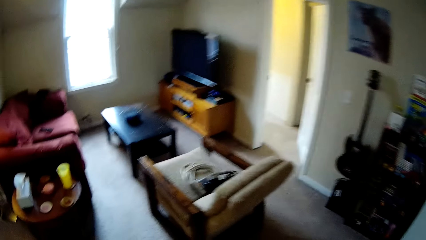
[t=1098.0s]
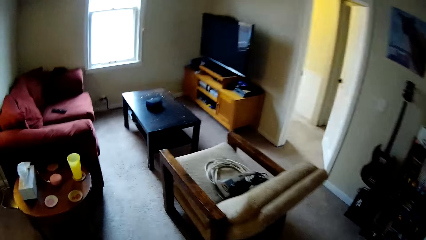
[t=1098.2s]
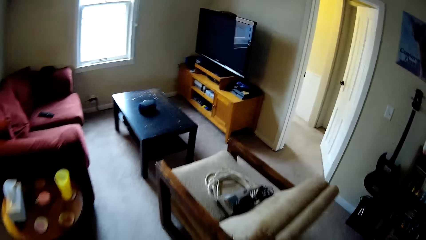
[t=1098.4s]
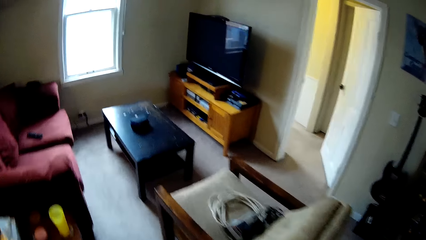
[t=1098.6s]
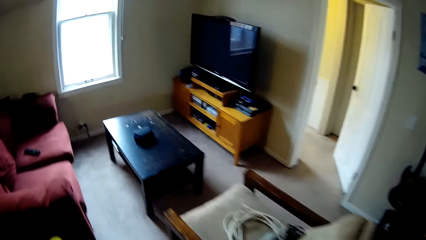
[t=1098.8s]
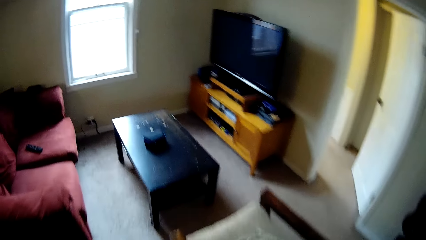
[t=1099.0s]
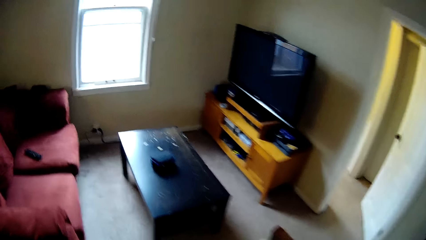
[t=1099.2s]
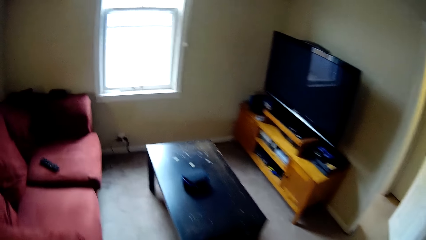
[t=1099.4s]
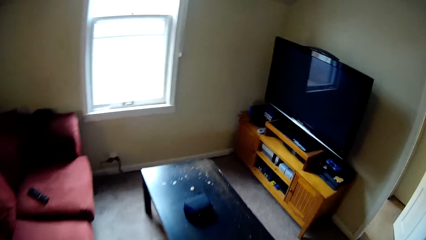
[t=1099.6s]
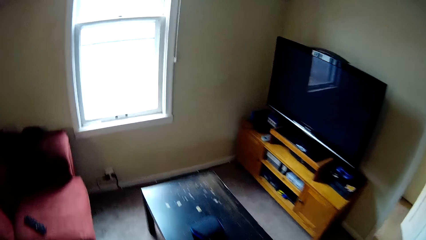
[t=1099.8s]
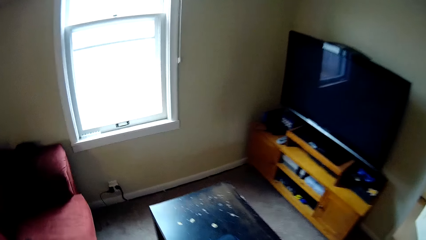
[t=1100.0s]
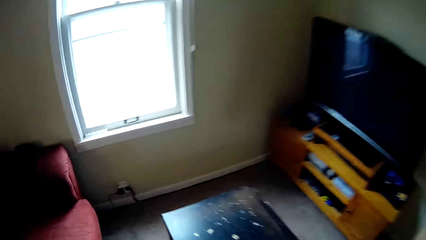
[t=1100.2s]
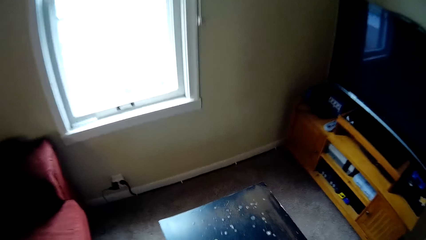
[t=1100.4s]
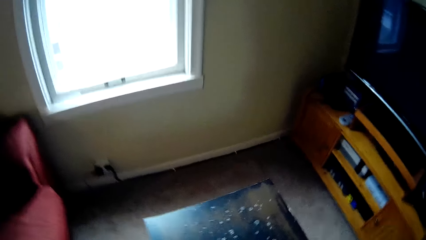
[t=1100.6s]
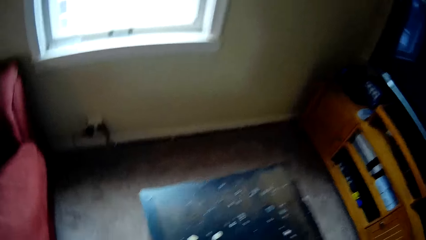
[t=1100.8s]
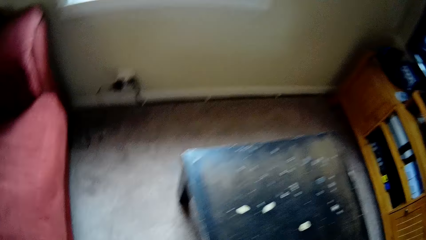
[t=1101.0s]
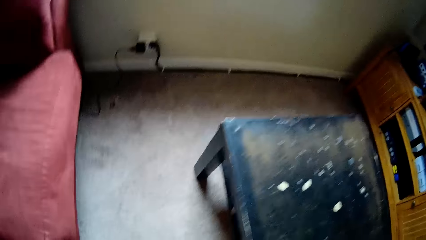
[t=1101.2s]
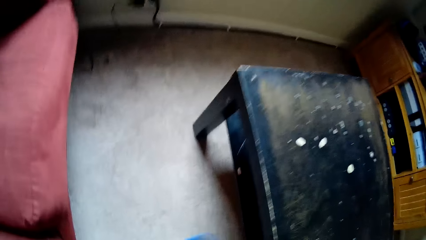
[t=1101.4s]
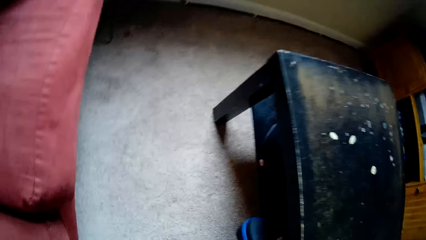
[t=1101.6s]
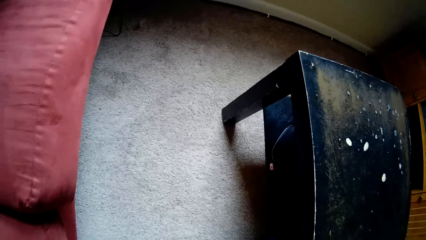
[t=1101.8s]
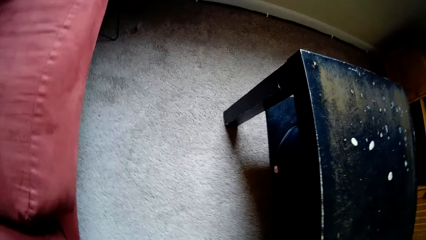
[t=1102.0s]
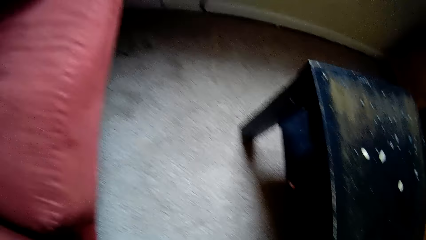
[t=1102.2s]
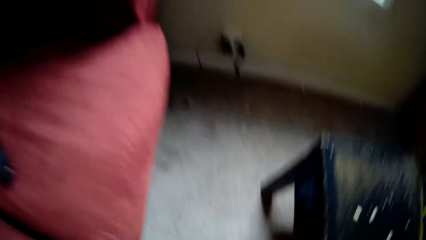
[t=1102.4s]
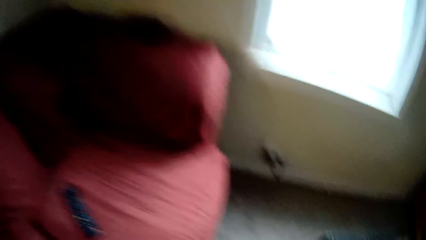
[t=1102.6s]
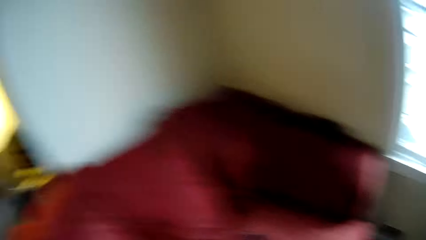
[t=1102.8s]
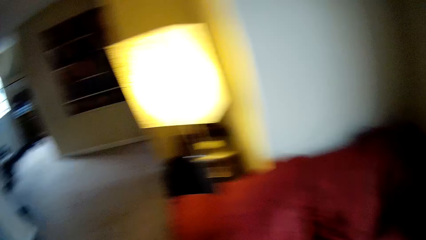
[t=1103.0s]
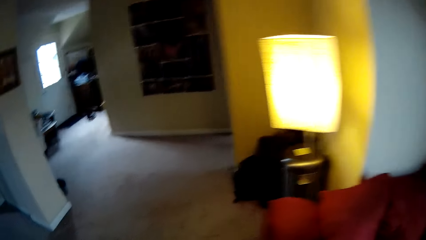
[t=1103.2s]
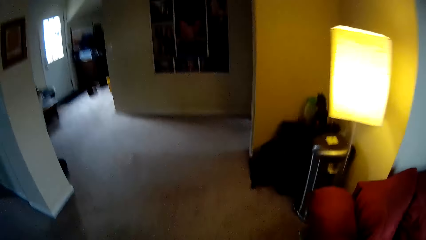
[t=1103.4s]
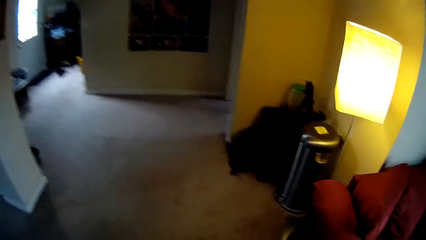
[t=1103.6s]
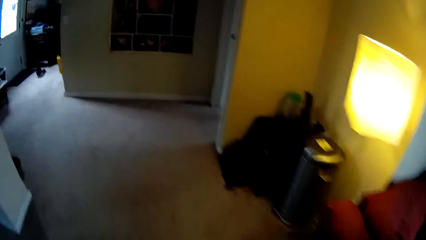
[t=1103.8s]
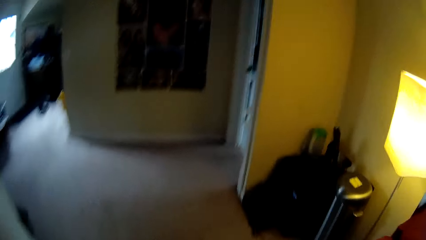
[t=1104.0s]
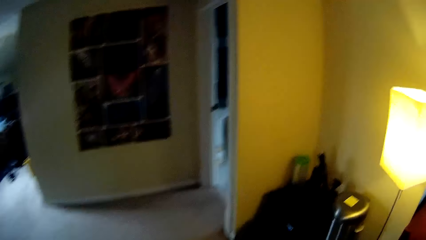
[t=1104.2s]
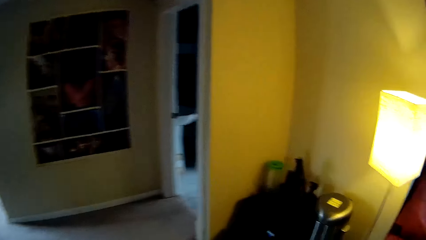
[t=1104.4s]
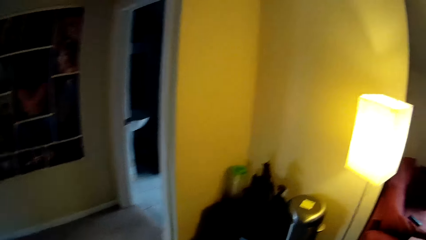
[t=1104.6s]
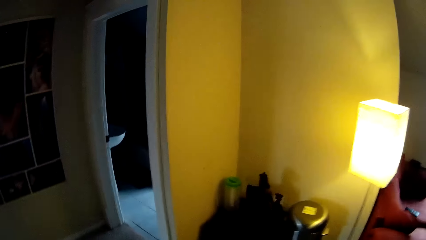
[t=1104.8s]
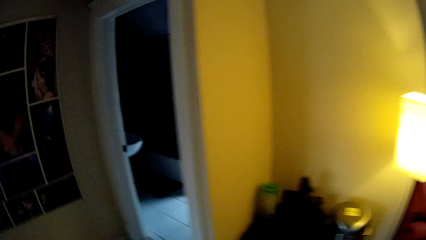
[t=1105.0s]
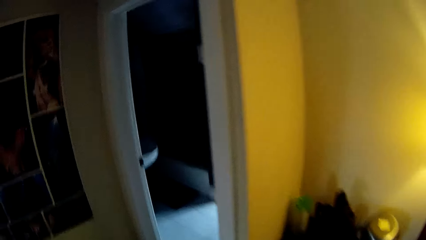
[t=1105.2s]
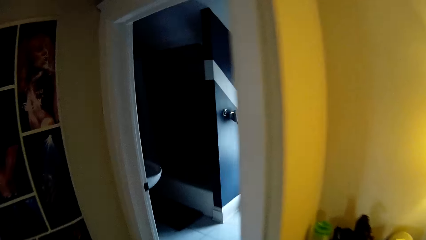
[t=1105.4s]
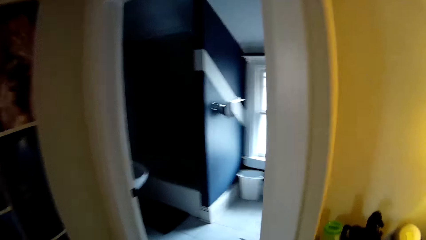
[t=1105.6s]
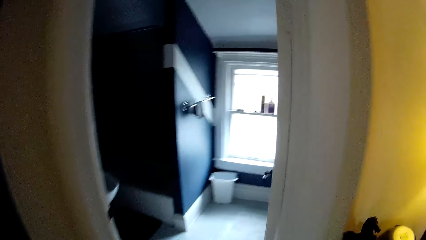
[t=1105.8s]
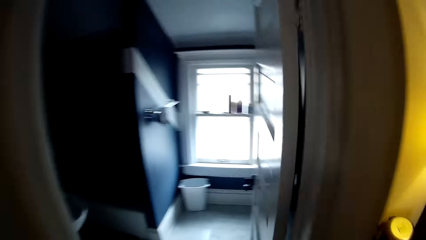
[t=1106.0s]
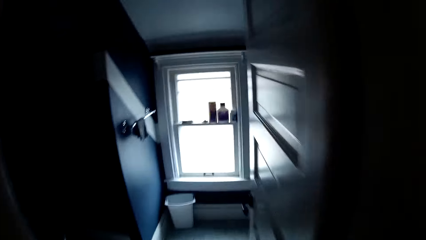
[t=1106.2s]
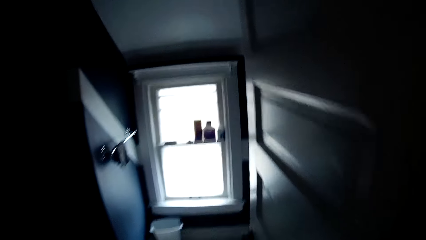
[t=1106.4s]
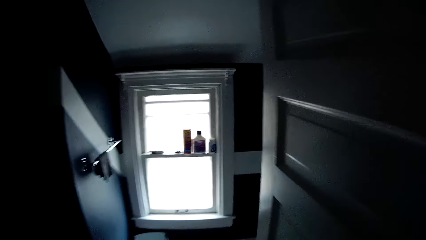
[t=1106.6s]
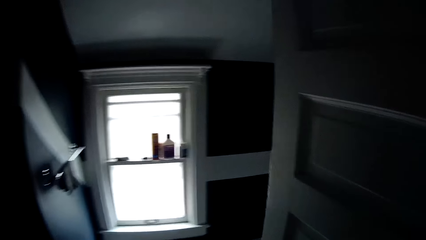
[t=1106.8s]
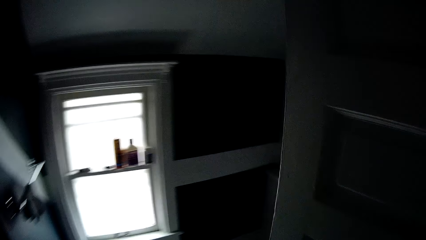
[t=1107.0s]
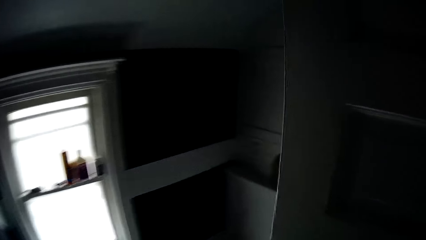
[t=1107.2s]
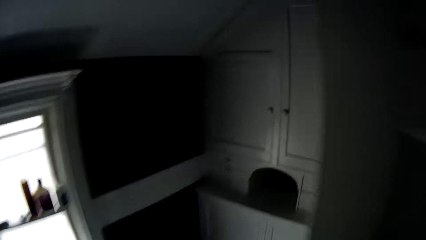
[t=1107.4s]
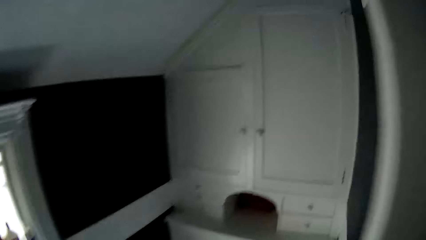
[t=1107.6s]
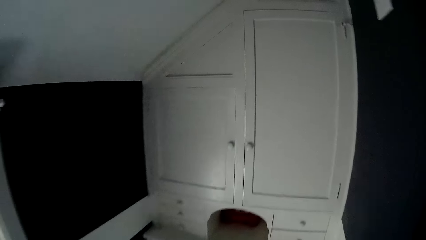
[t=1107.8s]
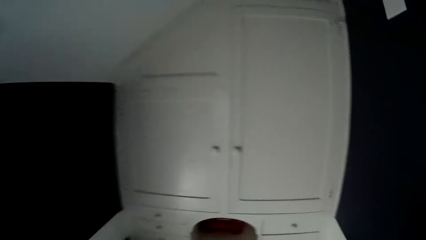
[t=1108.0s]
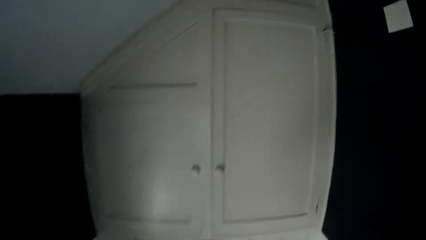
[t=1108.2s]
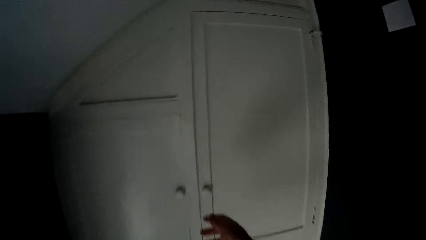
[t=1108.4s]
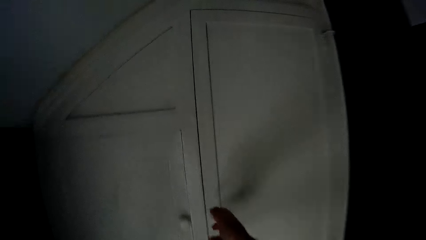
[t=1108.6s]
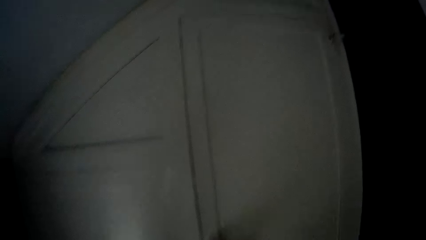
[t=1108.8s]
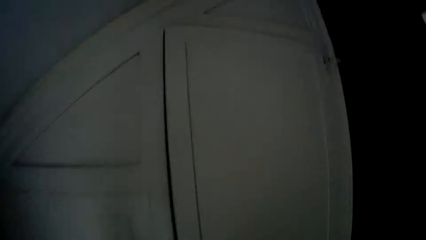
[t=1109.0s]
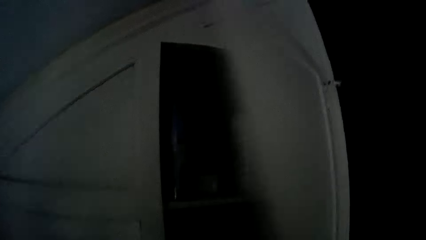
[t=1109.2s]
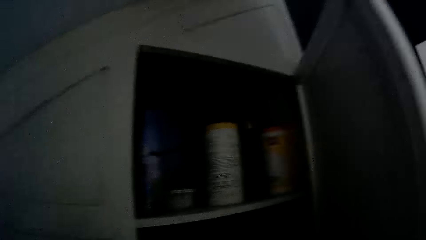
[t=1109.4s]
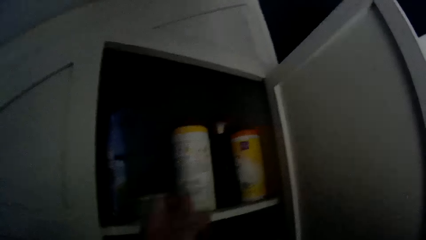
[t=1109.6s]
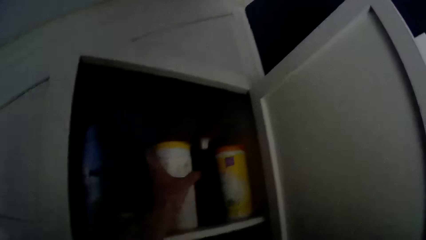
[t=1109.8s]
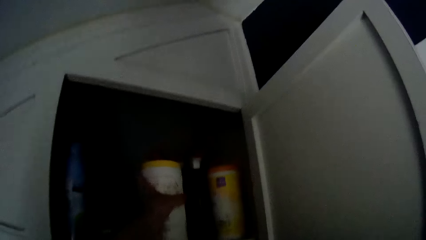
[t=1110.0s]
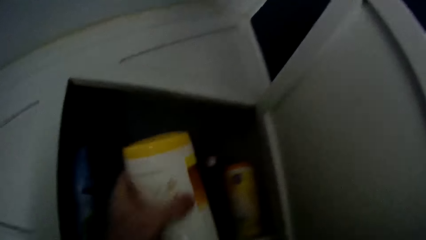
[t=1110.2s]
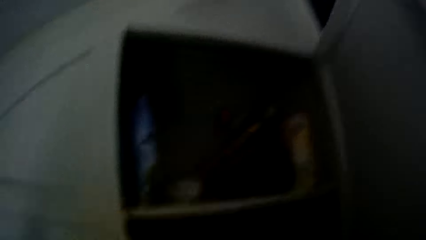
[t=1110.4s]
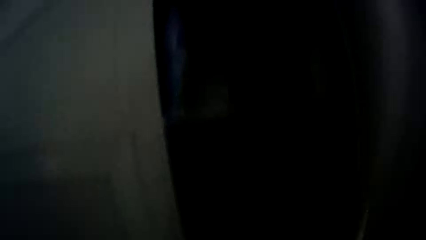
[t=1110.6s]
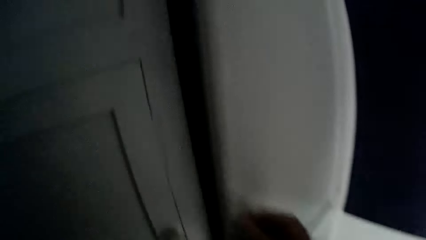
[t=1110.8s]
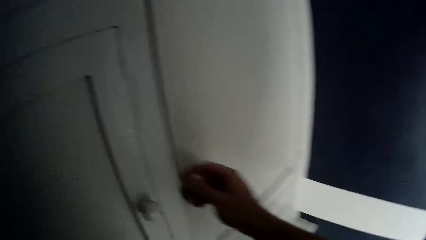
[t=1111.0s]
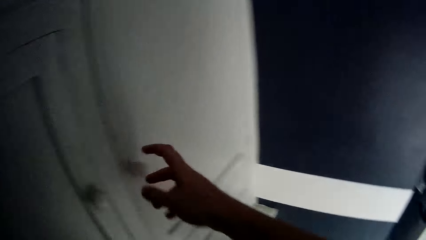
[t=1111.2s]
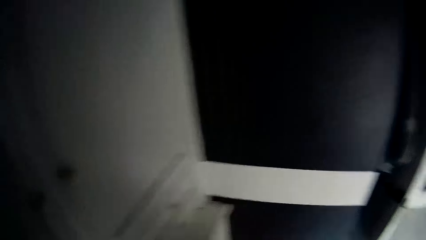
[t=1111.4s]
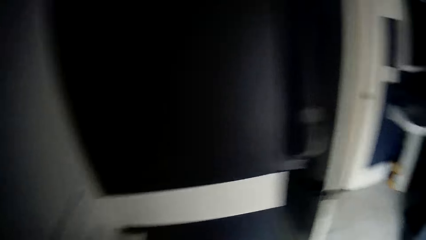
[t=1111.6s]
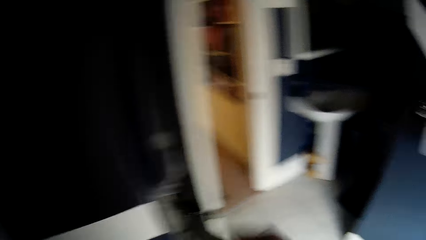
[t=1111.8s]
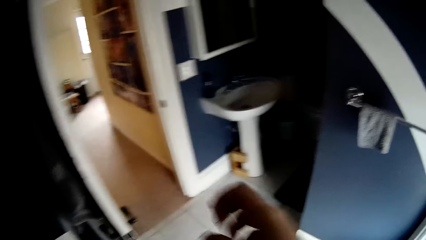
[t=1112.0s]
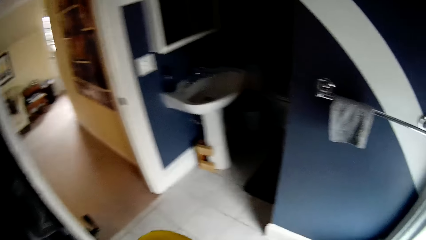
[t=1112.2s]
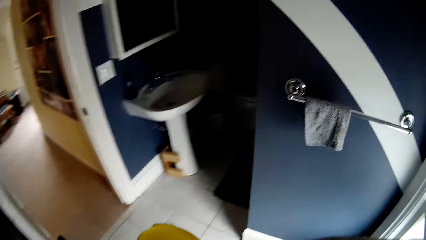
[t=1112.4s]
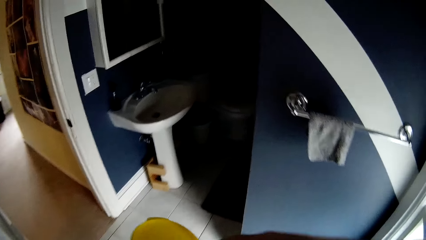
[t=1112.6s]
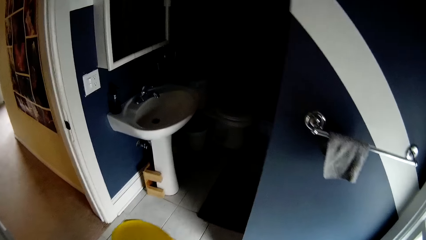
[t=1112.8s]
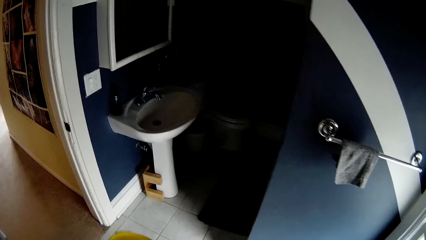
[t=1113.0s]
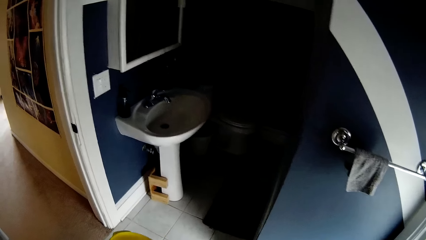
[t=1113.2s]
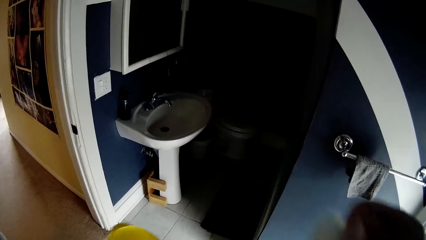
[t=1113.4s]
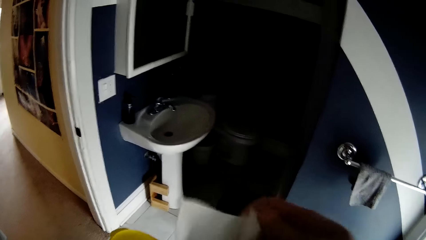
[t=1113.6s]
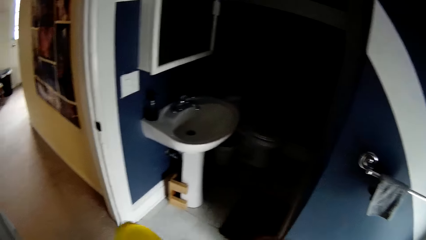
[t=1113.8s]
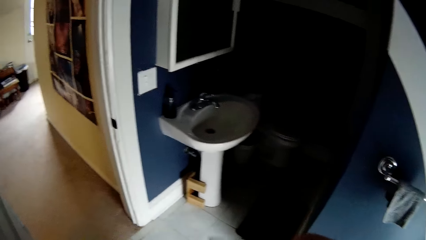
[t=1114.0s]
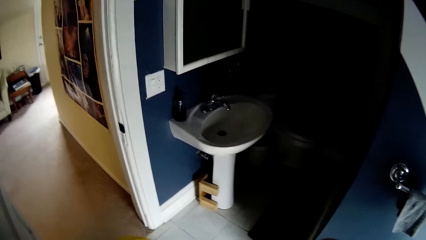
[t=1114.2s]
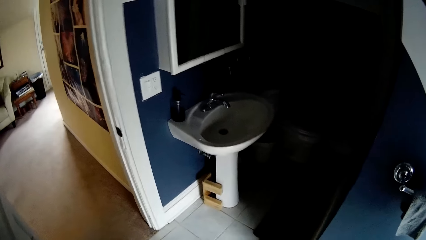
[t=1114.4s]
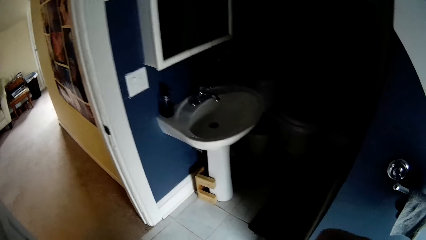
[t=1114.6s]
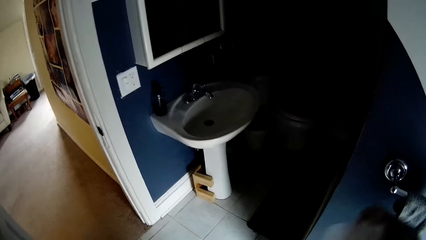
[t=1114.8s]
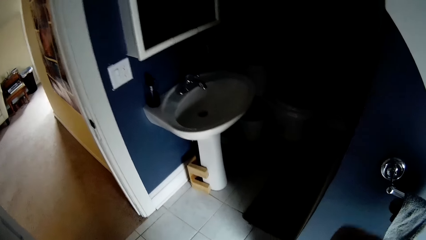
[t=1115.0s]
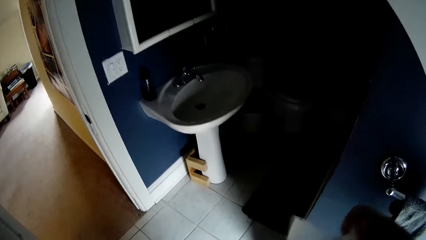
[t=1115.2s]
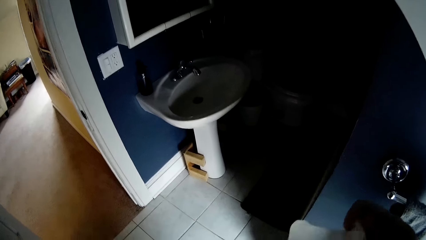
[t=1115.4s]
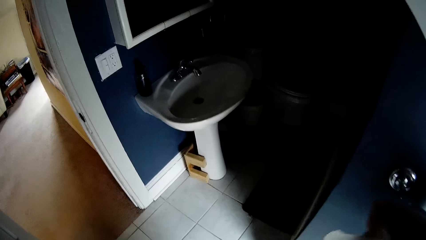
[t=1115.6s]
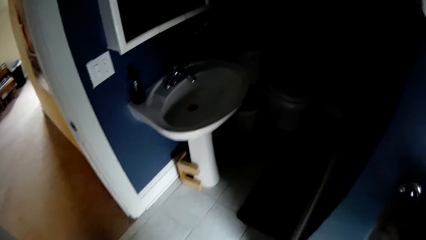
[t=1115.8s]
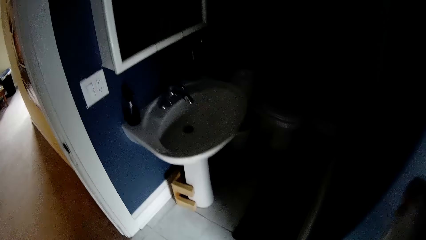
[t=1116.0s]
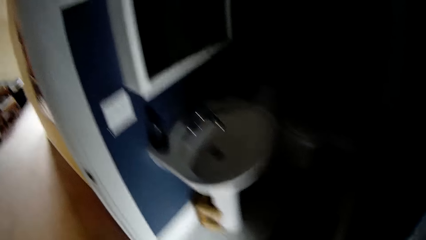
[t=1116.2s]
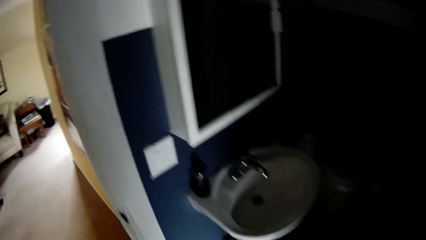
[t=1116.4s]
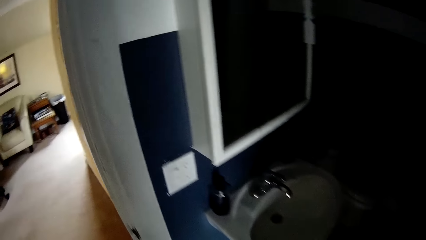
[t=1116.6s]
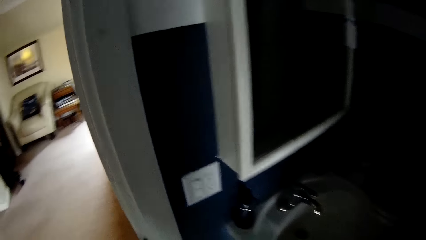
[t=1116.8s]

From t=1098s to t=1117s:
The camera wearer bends down. They pick up something. They stand up. They walk around the house. They open the cabinet door. They pick up a tin from the cabinet. They close the cabinet door. They walk around the house. They pick up a paper towel.
